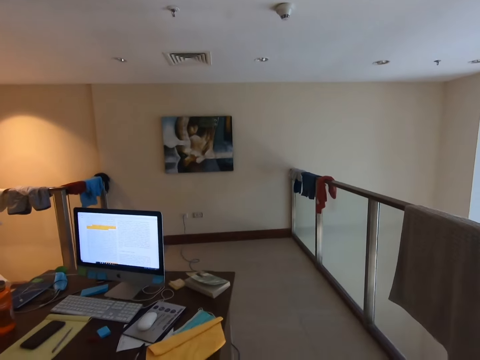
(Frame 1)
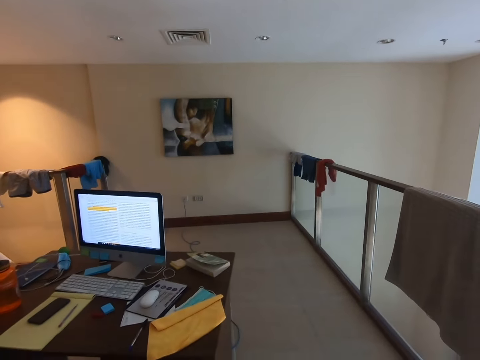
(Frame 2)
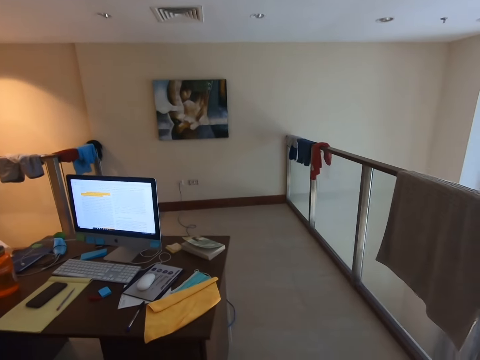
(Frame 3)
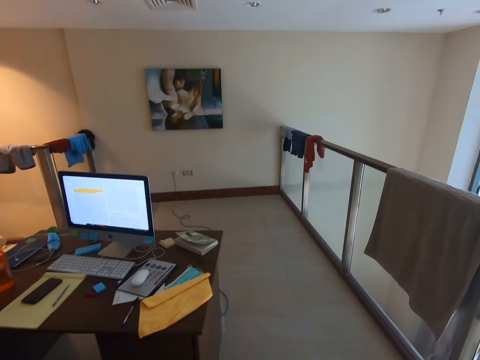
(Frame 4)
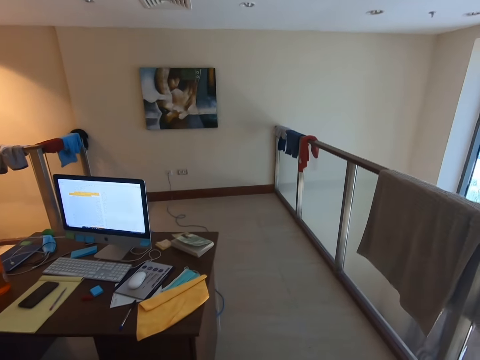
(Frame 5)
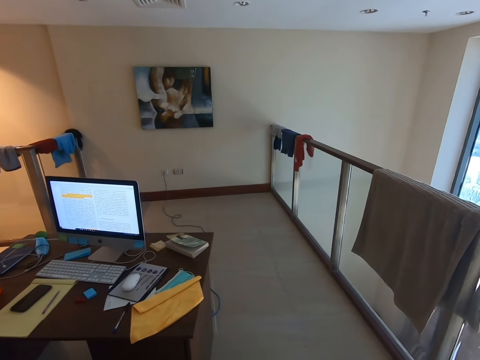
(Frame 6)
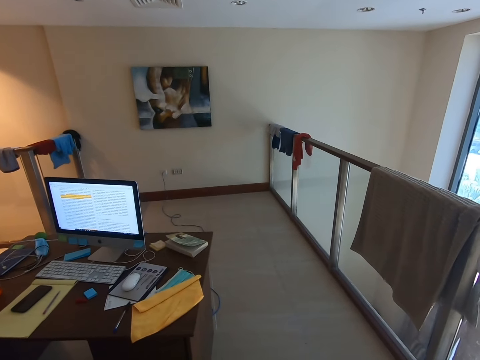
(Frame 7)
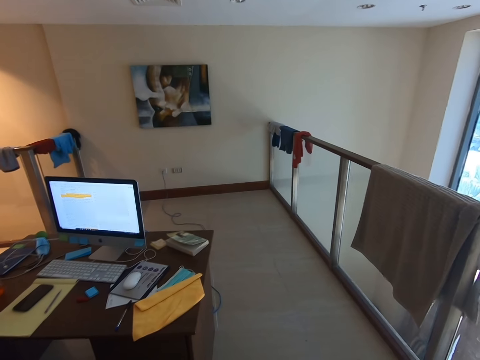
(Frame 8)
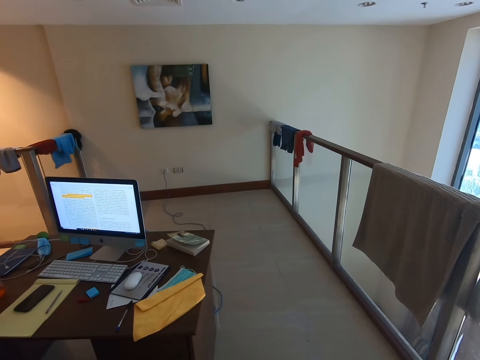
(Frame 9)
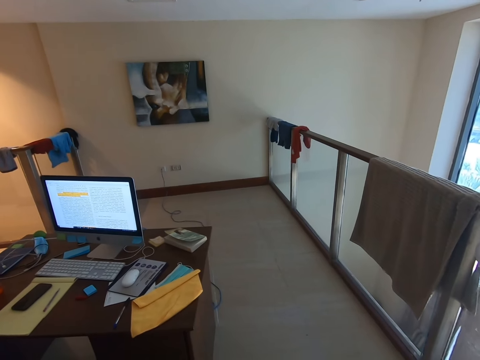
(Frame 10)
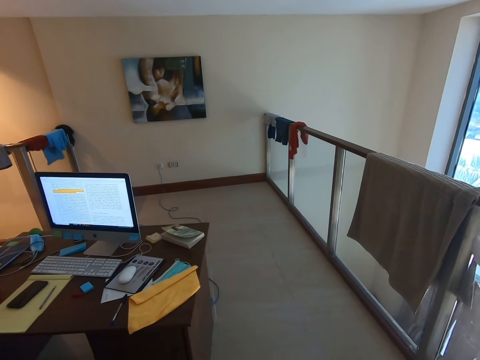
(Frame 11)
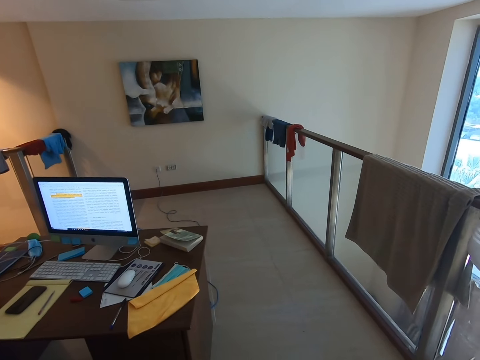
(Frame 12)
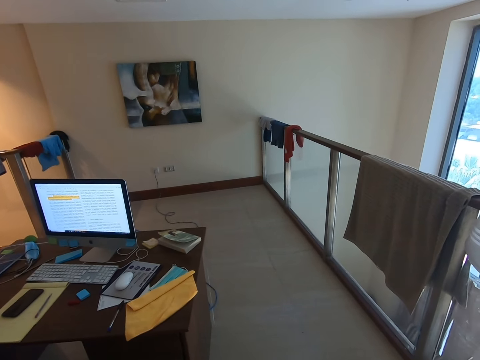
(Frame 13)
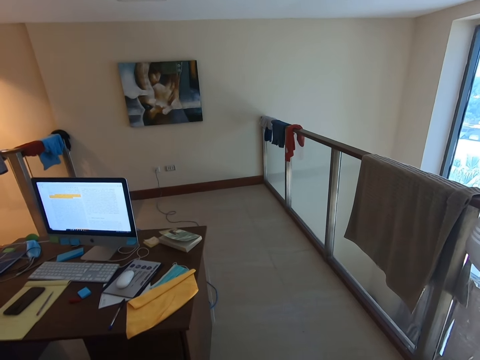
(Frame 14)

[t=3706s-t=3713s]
The camera wearer works around his desk.

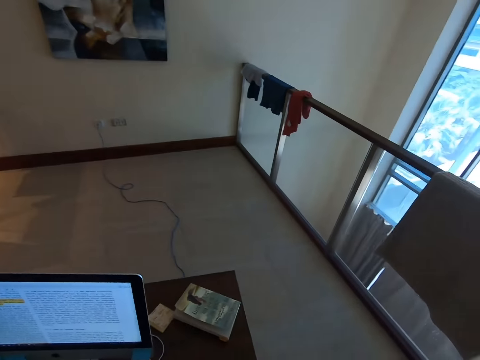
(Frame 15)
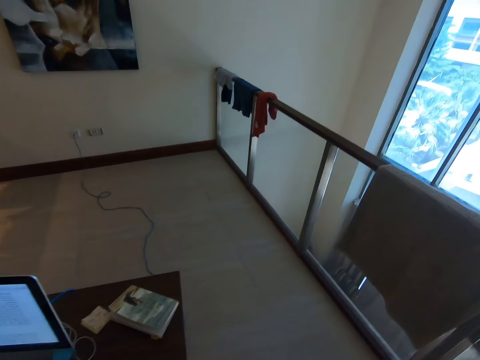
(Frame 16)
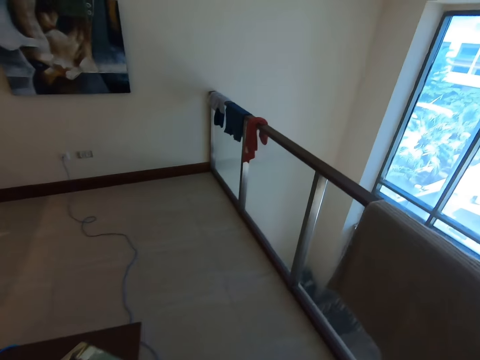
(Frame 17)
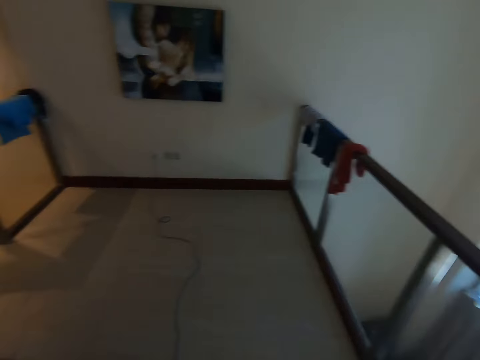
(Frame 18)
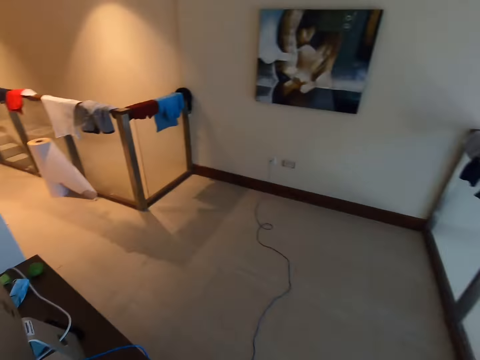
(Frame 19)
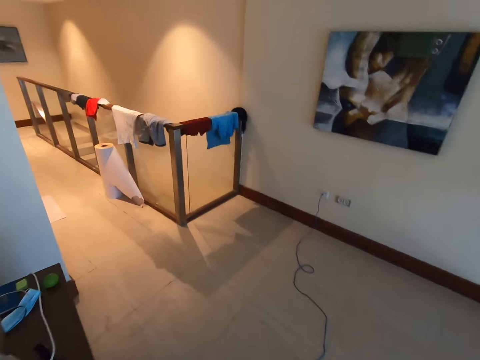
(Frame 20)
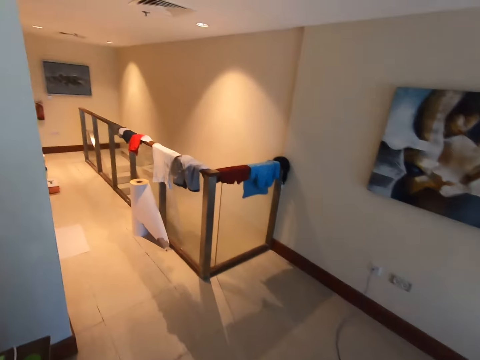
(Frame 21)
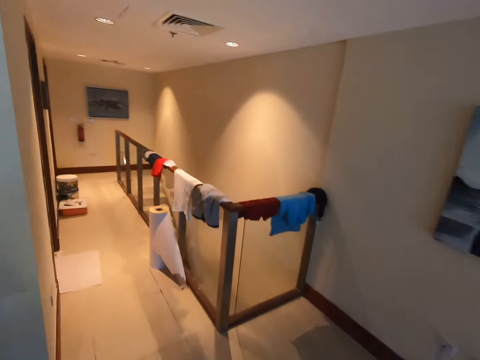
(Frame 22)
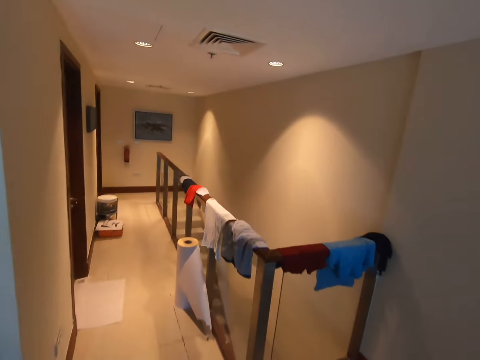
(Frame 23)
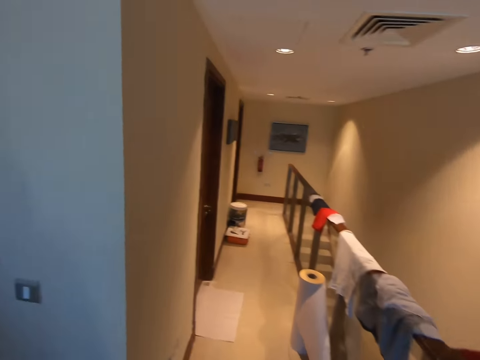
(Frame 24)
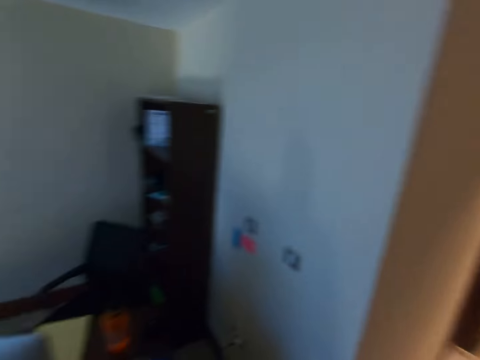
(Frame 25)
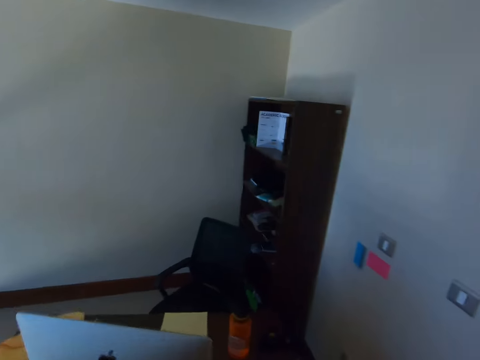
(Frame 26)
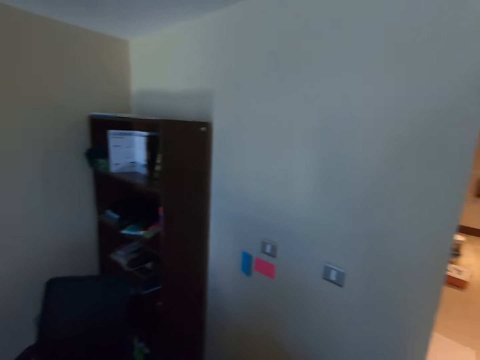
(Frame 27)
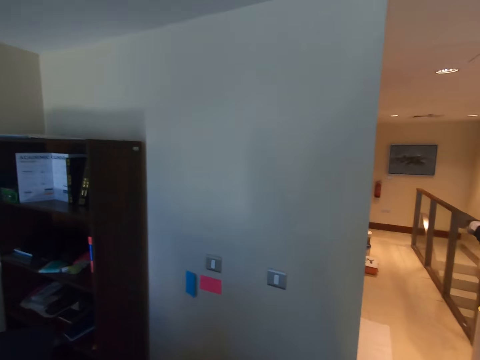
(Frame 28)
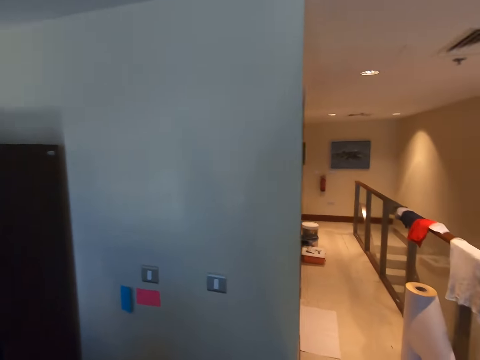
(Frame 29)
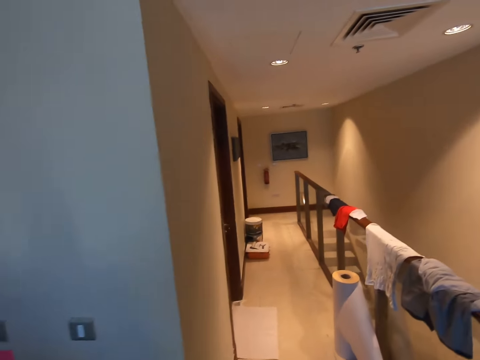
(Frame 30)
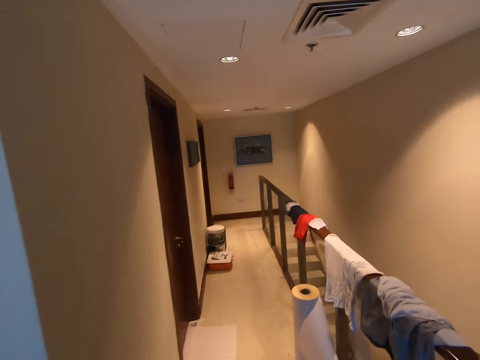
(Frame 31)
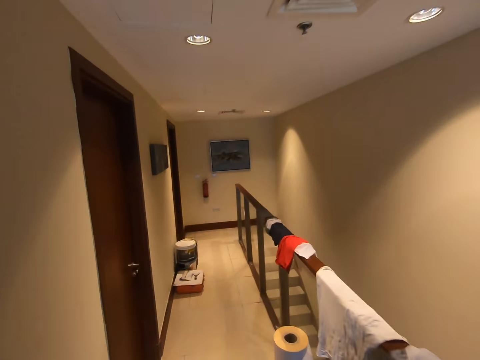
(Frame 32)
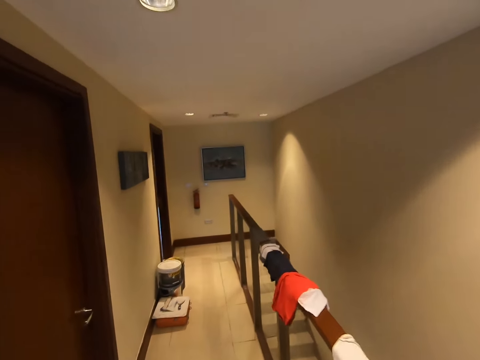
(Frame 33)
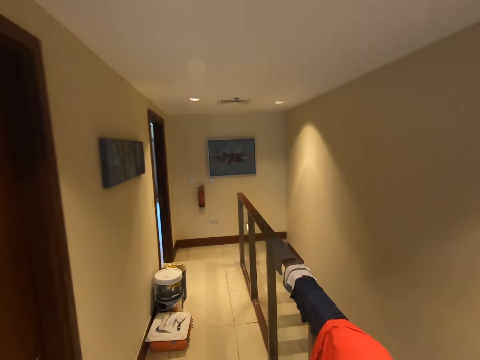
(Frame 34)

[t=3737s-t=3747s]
The camera wearer walks in the room.

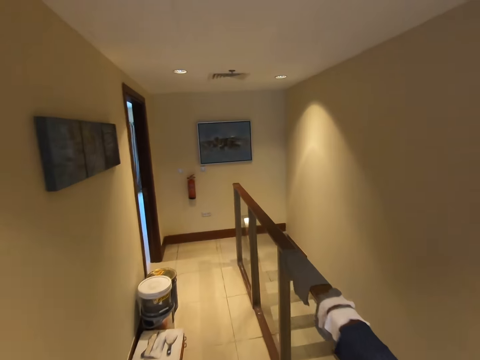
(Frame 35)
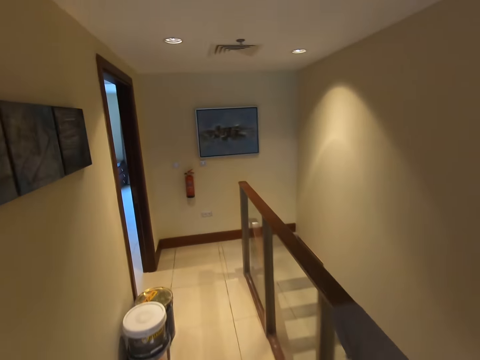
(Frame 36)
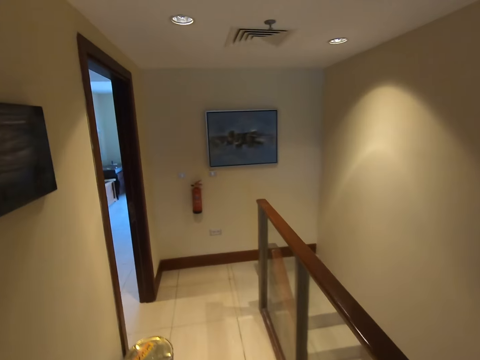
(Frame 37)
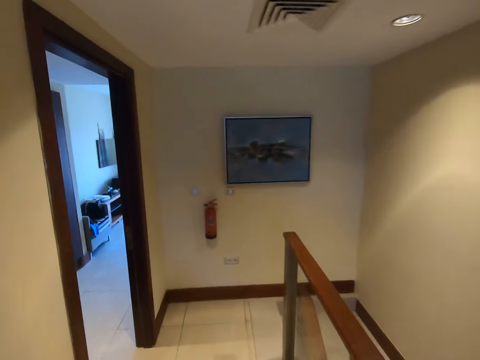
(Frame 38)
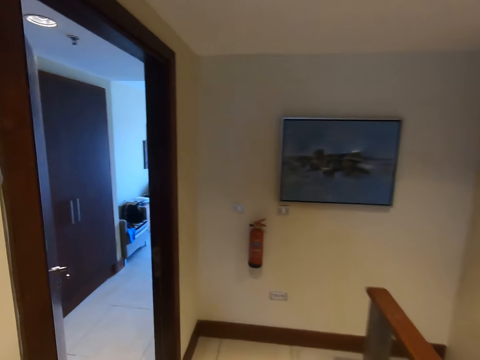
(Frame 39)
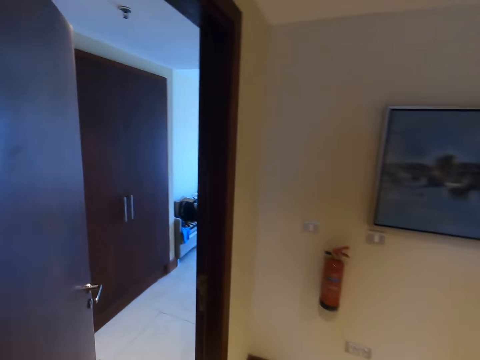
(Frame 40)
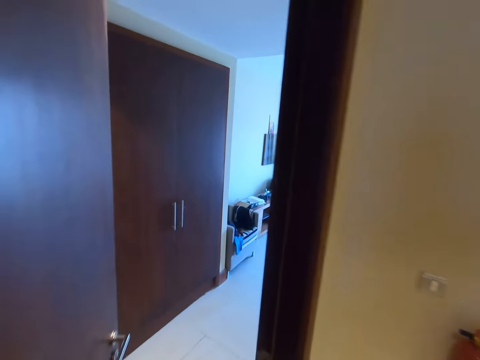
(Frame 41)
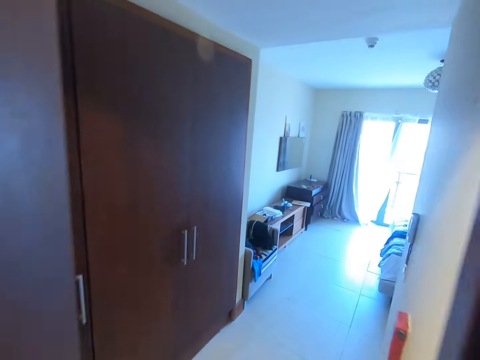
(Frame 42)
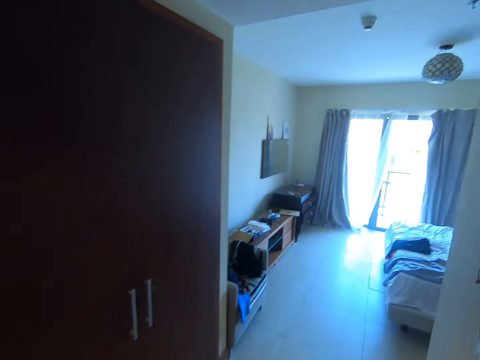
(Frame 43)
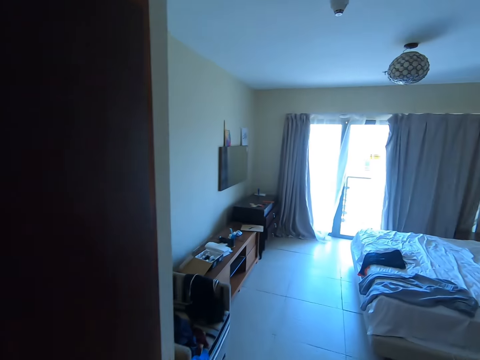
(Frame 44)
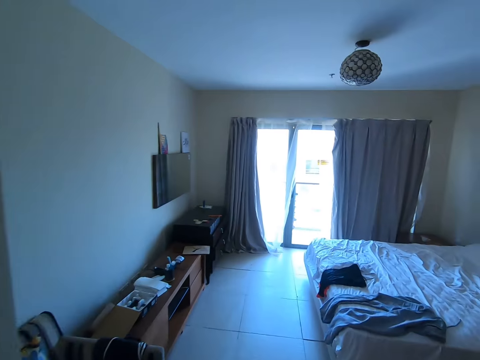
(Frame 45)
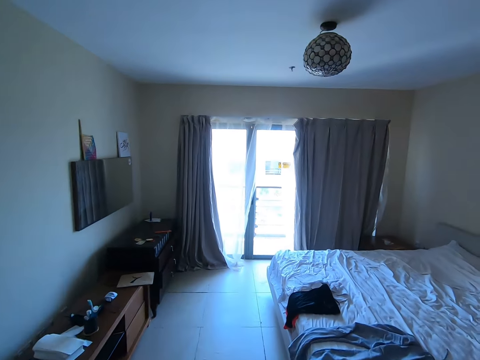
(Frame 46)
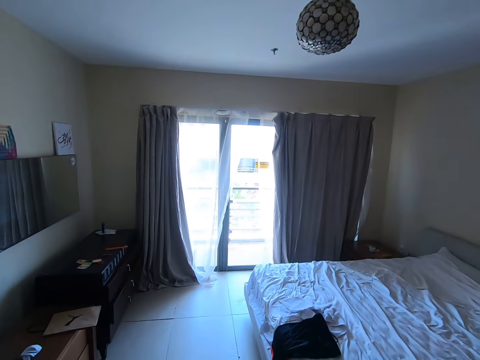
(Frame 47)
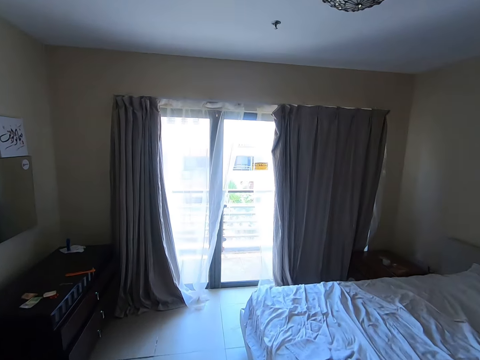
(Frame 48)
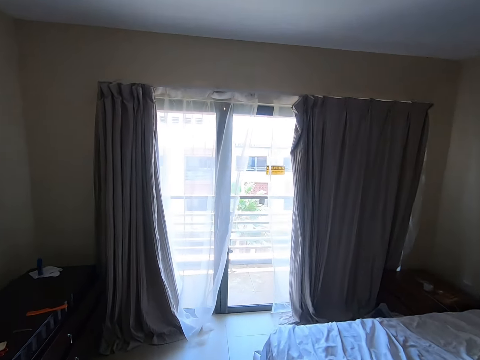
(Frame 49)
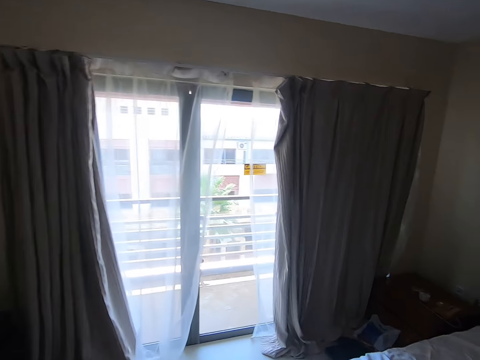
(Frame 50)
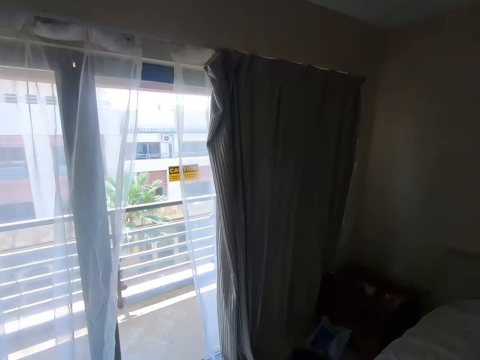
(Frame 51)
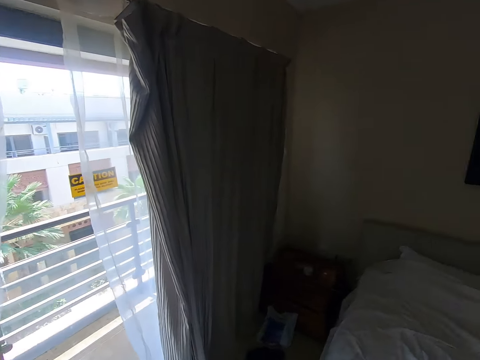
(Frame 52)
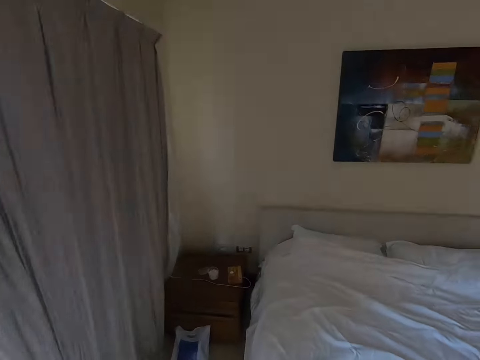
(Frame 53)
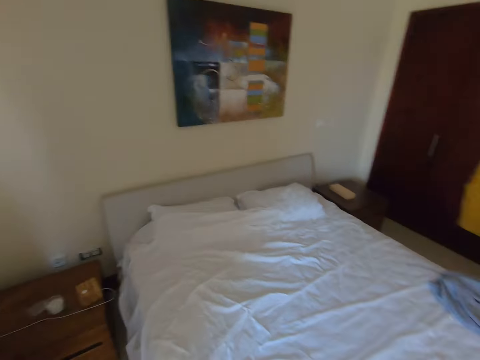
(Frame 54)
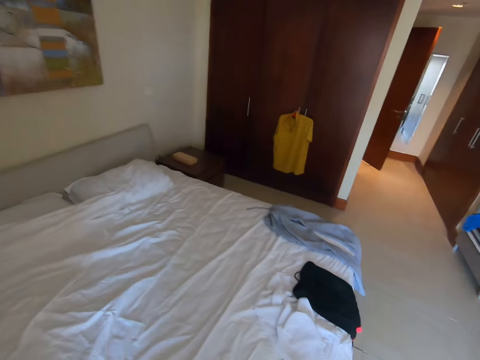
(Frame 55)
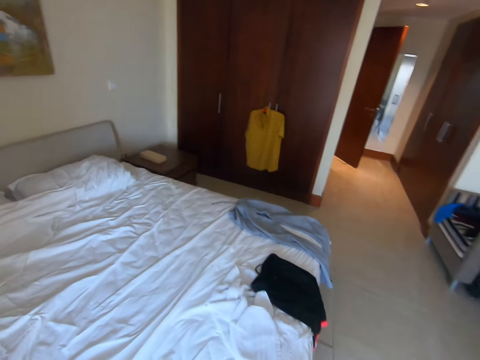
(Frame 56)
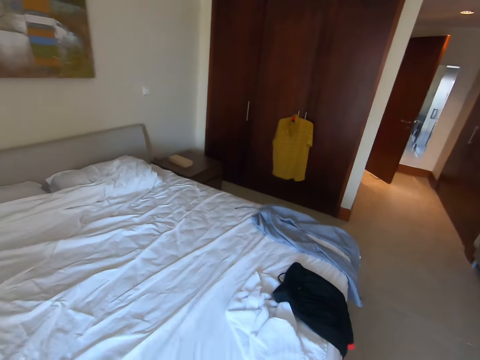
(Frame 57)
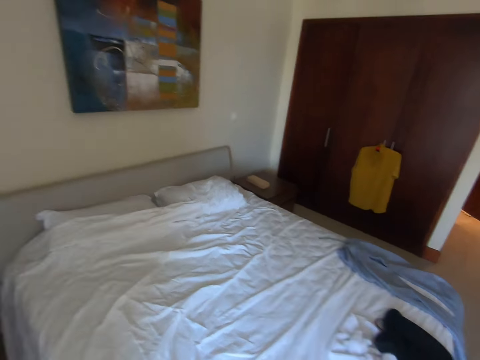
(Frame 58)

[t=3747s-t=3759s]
The camera wearer walks into the bedroom.
